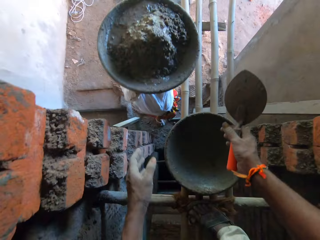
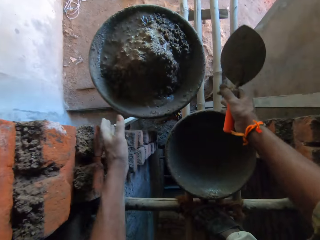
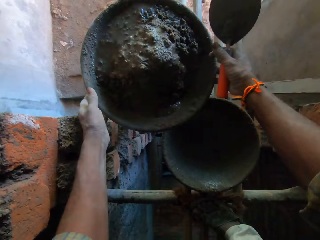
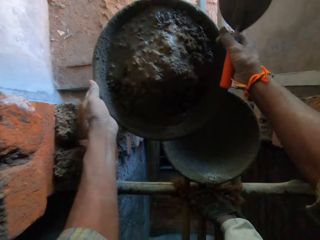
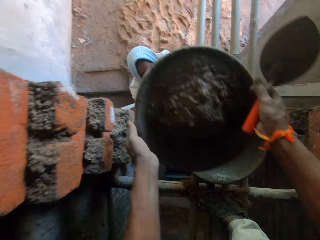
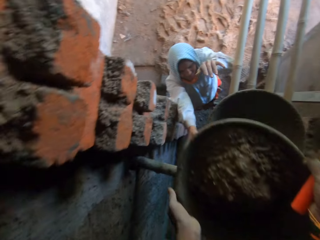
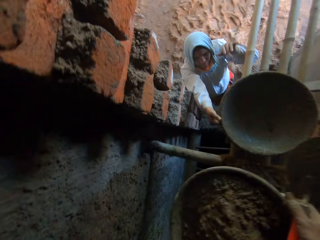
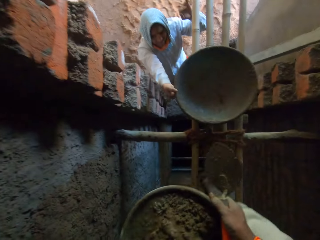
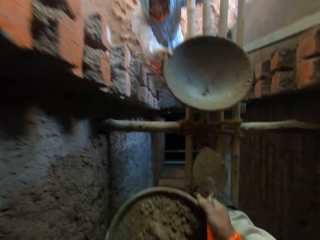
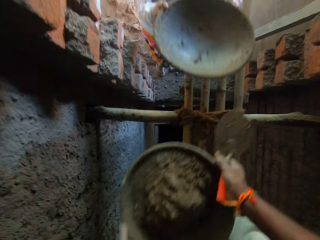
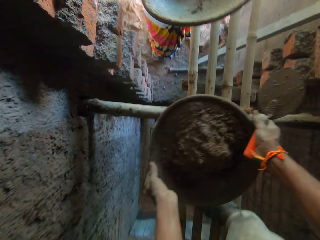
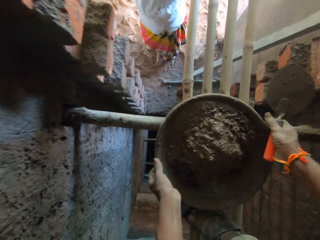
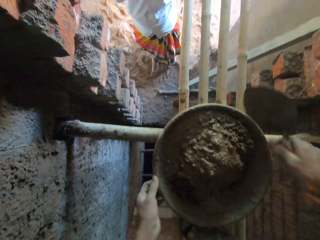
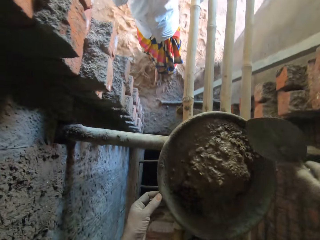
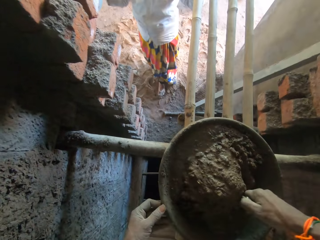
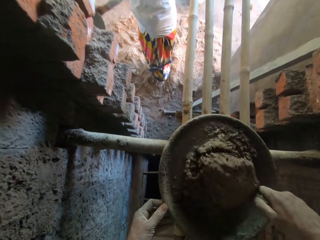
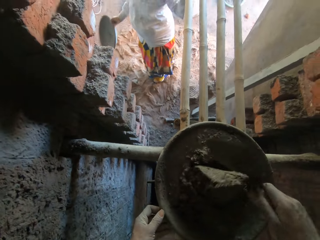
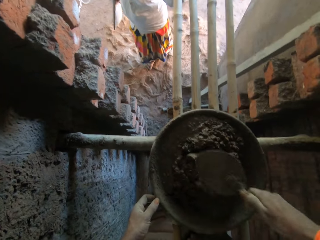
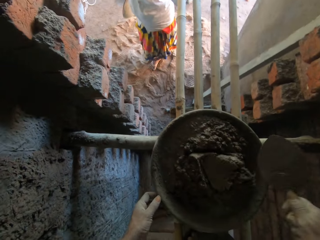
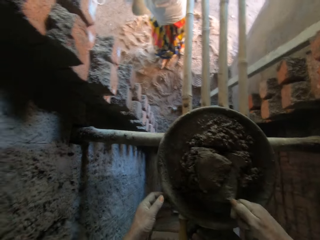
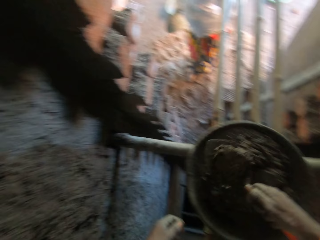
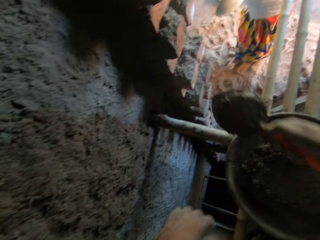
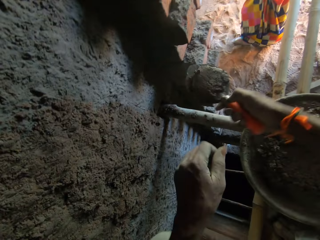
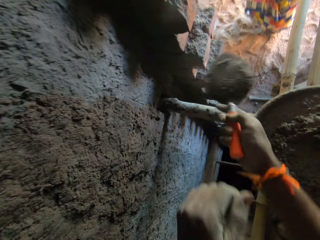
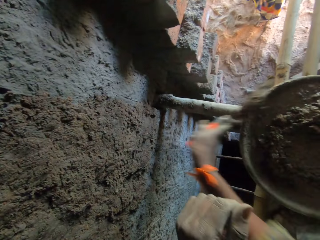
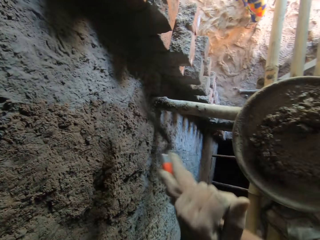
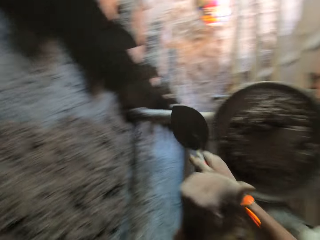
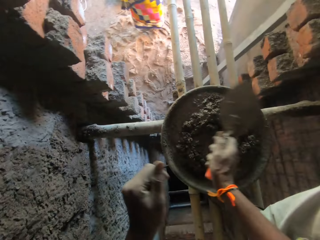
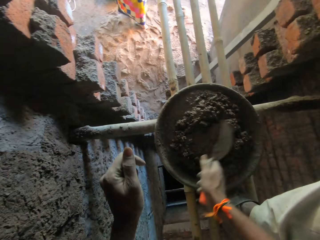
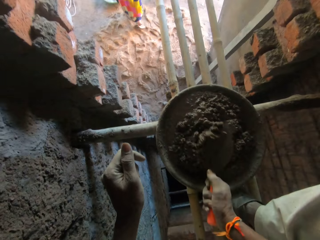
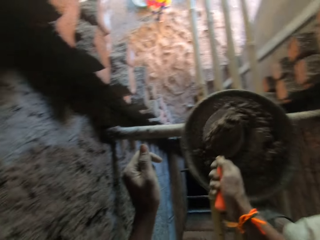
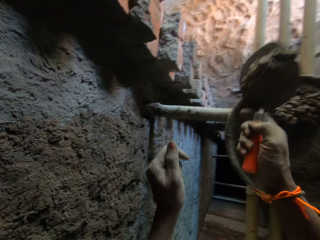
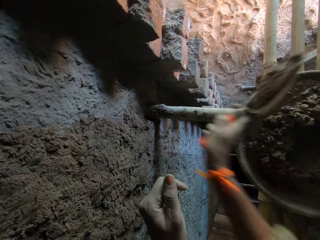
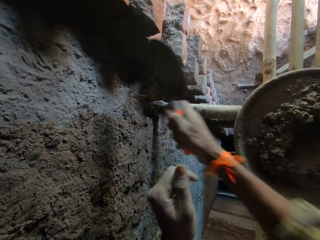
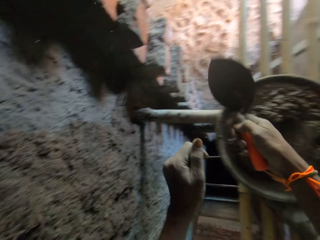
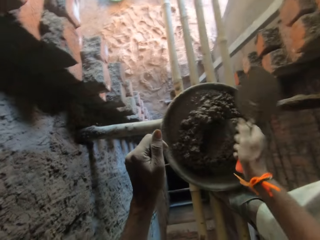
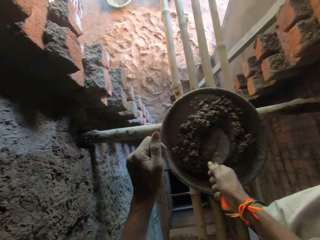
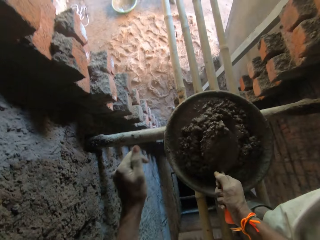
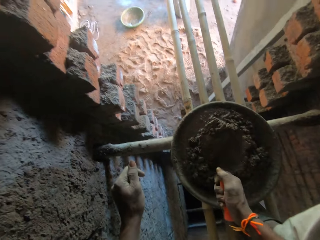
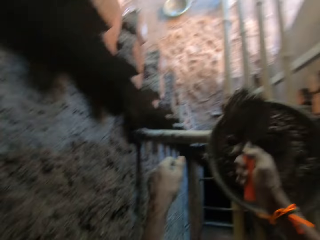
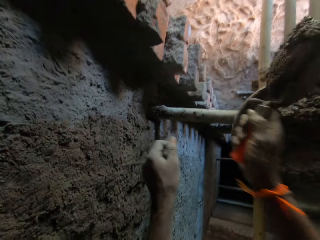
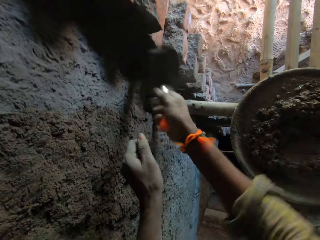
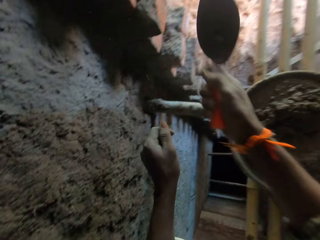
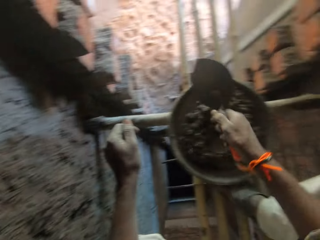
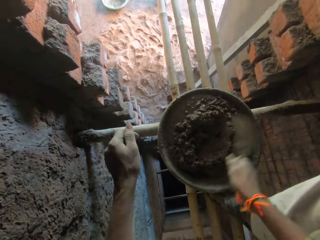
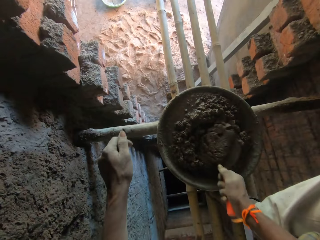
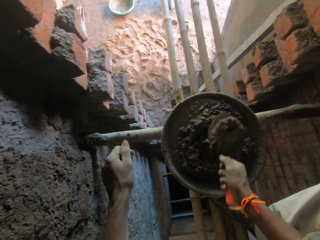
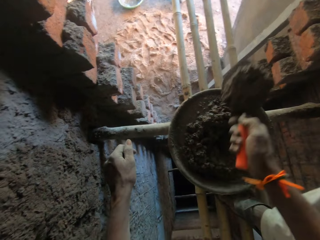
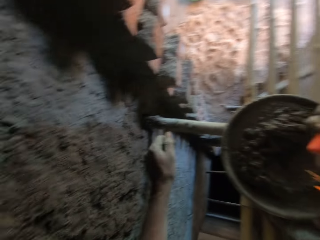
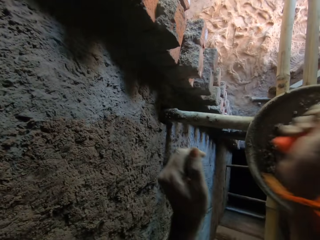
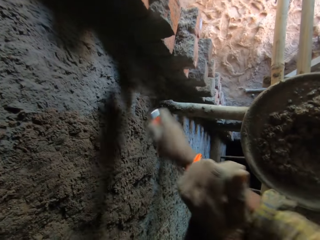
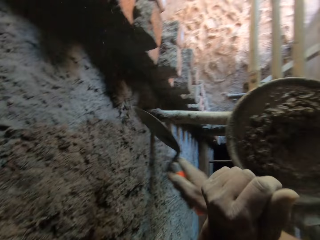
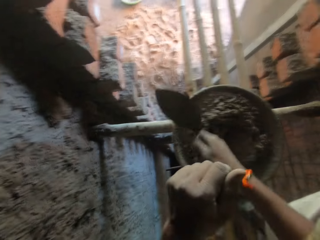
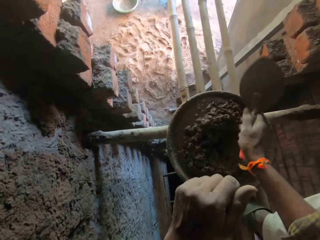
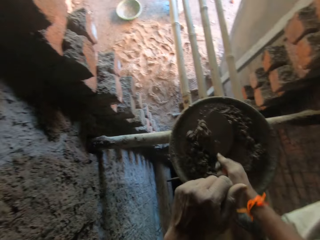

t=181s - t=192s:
The woman carries the head pan from the scaffold with her right hand. The camera wearer drops the head pan of mortar on the scaffold with both hands. He mixes the mortar in the head pan with the hand trowel in his right hand. He takes mortar from the head pan with the hand trowel in his right hand. He plasters the mortar on the wall with the hand trowel in his right hand. He takes mortar from the head pan with the hand trowel in his right hand. He plasters the mortar on the wall with the hand trowel in his right hand. He takes mortar from the head pan with the hand trowel in his right hand. He plasters the mortar on the wall with the hand trowel in his right hand. He takes mortar from the head pan with the hand trowel in his right hand. He plasters the mortar on the wall with the hand trowel in his right hand.

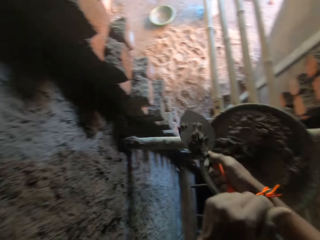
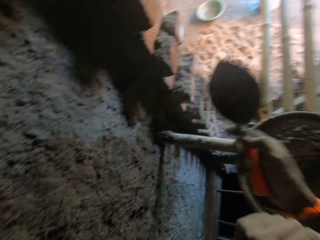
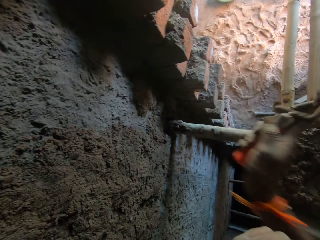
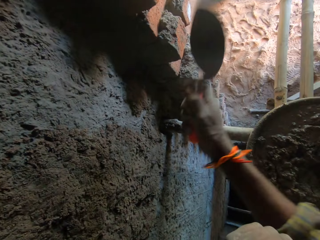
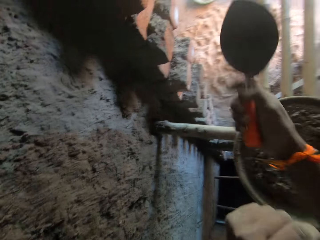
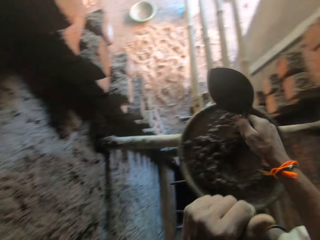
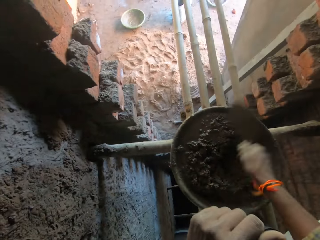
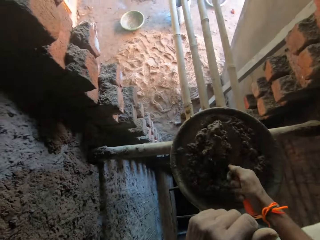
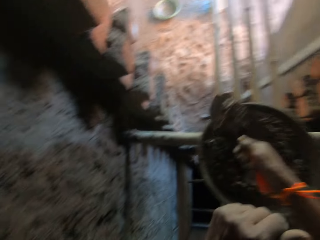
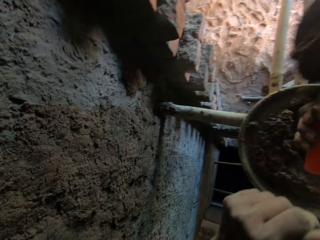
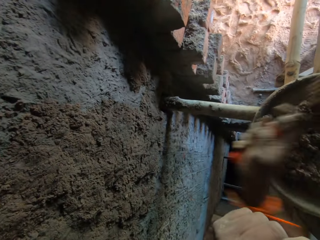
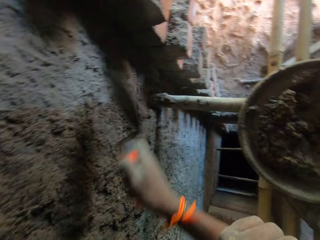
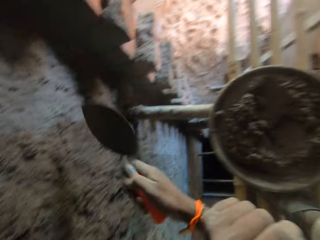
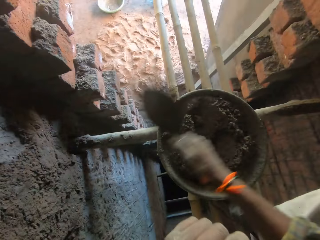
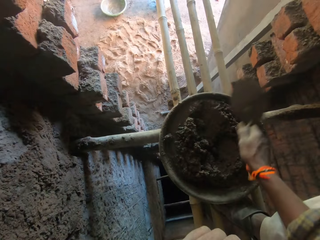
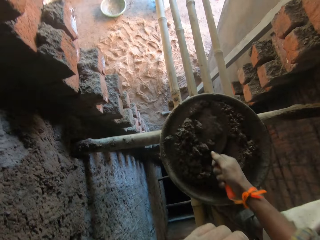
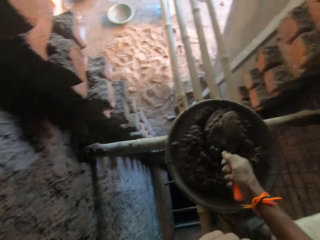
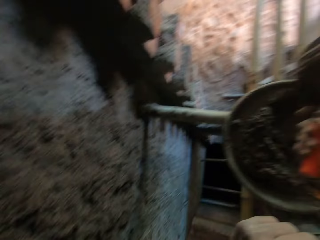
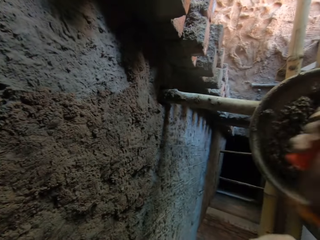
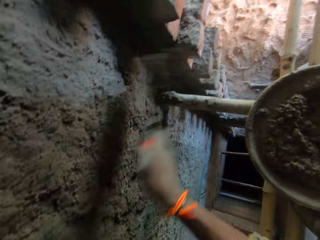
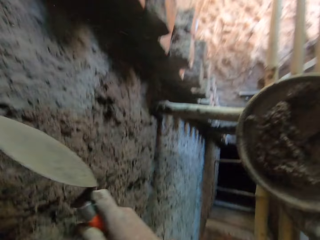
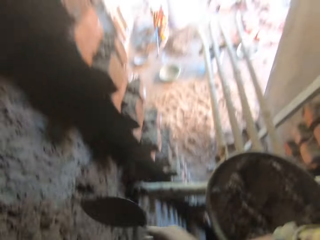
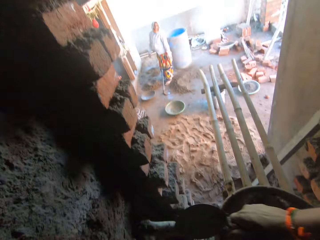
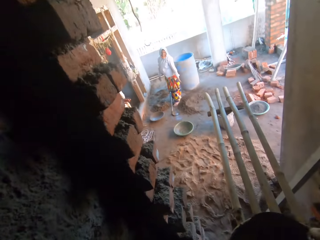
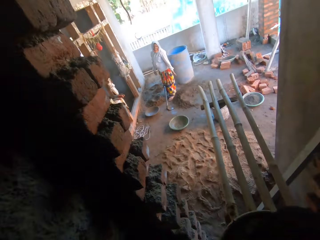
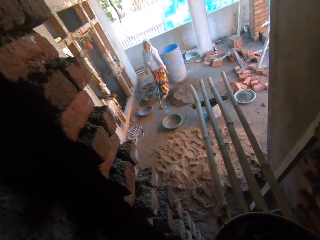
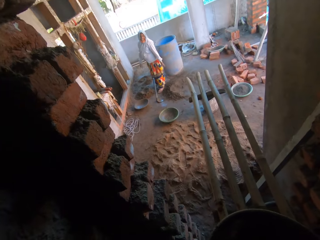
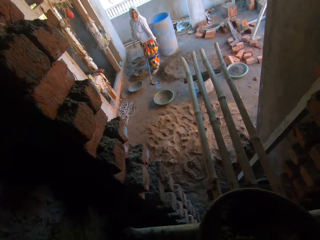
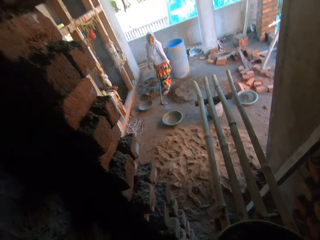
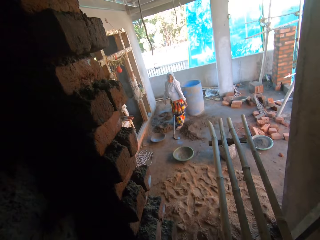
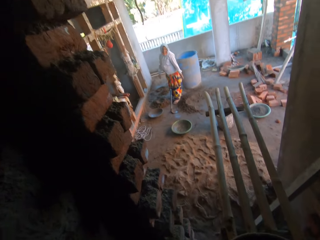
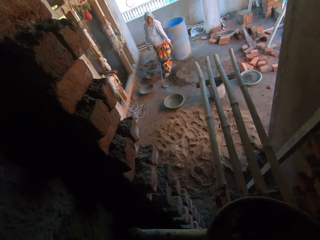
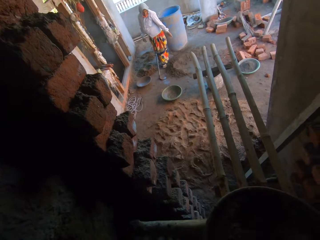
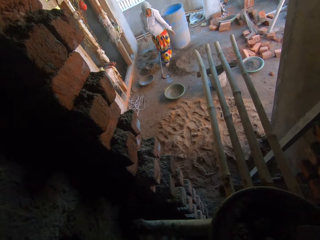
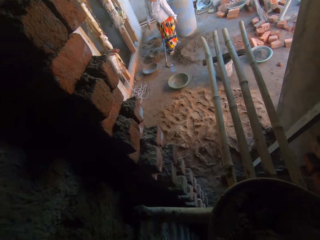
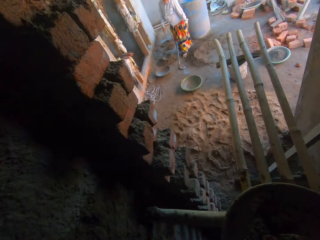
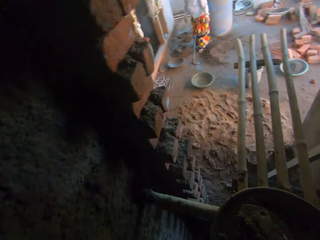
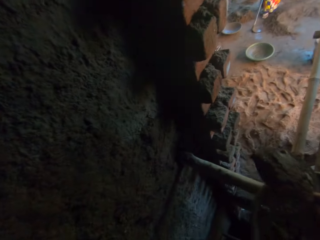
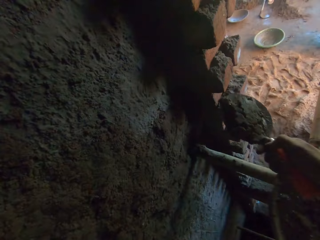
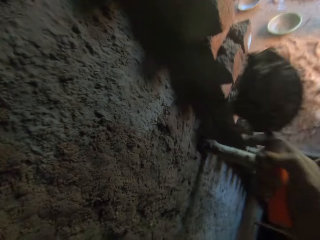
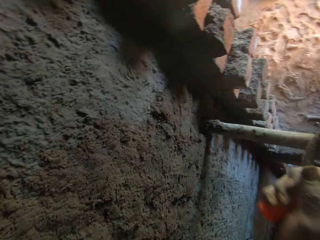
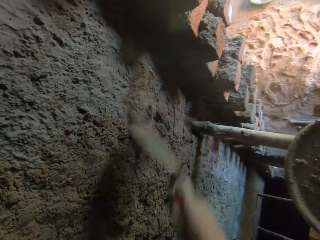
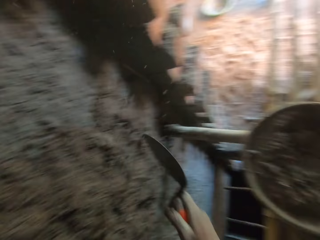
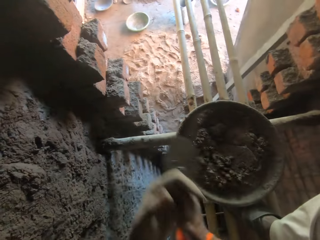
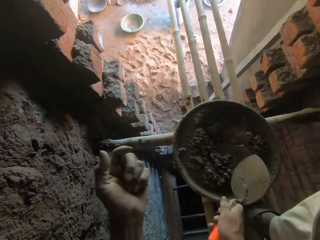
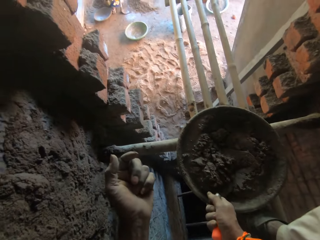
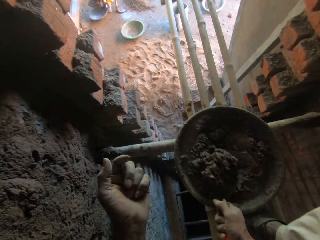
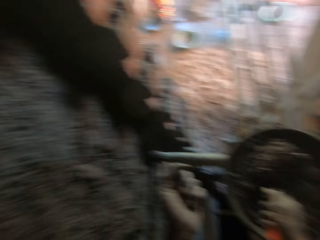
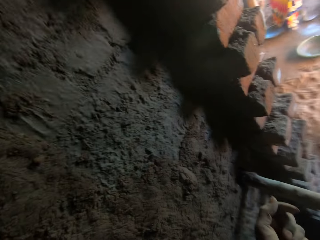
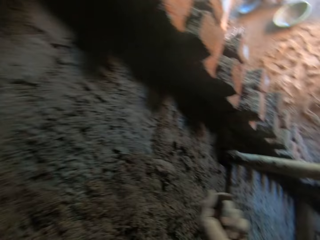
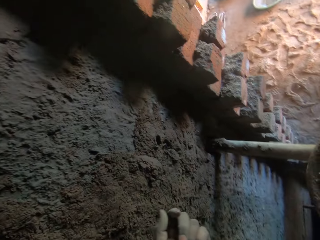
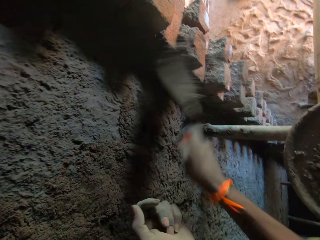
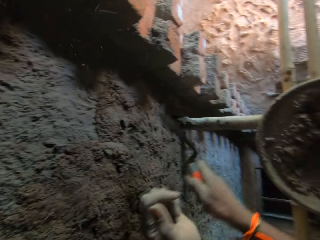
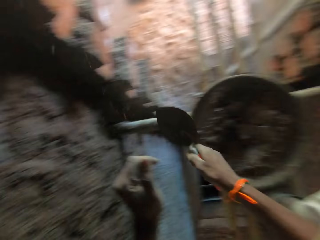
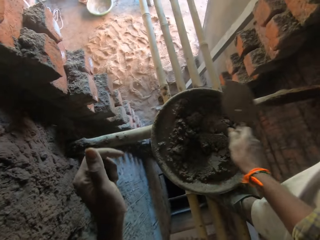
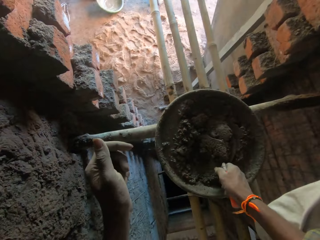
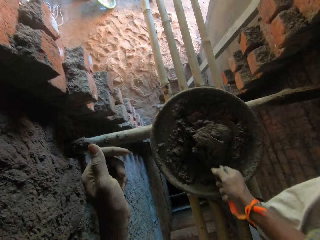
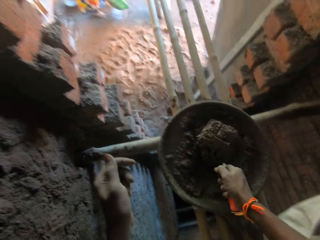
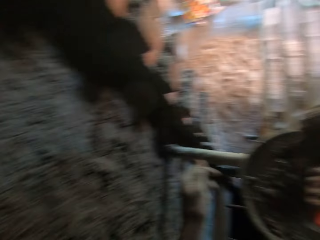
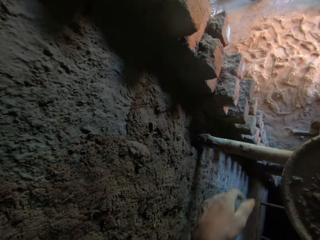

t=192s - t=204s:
The camera wearer takes mortar from the head pan with the hand trowel in his right hand. He plasters the mortar on the wall with the hand trowel in his right hand. He takes mortar from the head pan with the hand trowel in his right hand. He plasters the mortar on the wall with the hand trowel in his right hand. He takes mortar from the head pan with the hand trowel in his right hand. He plasters the mortar on the wall with the hand trowel in his right hand. He takes mortar from the head pan with the hand trowel in his right hand. He plasters the mortar on the wall with the hand trowel in his right hand. He takes mortar from the head pan with the hand trowel in his right hand. A woman picks a basin from the ground. The camera wearer plasters the mortar on the wall with the hand trowel in his right hand. He takes mortar from the head pan with the hand trowel in his right hand.
